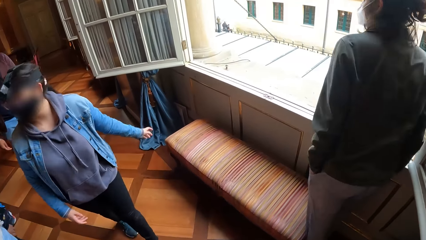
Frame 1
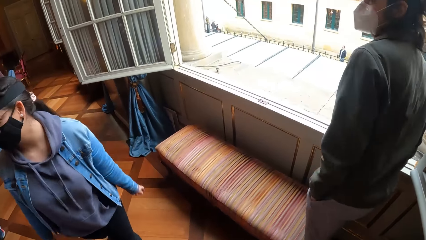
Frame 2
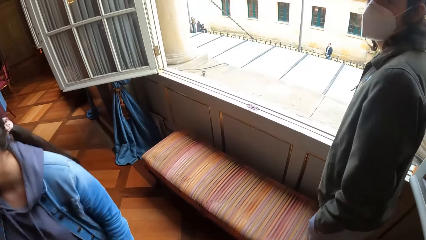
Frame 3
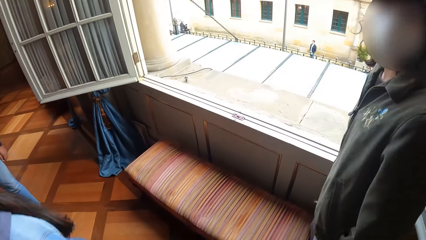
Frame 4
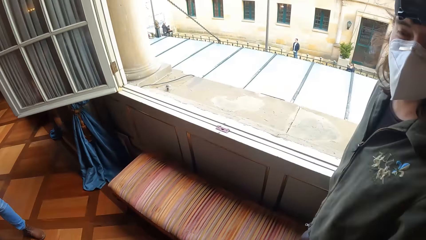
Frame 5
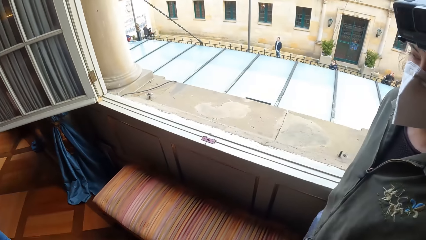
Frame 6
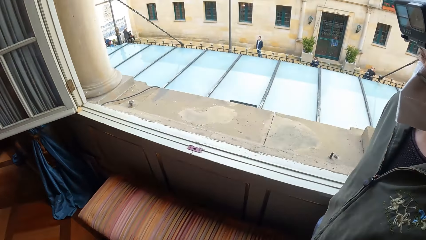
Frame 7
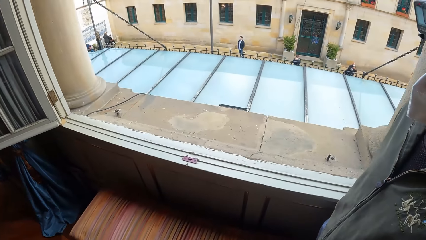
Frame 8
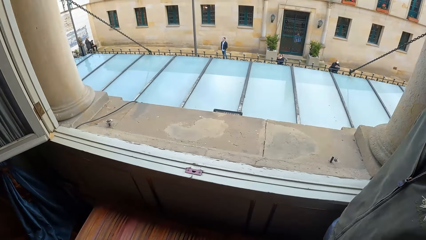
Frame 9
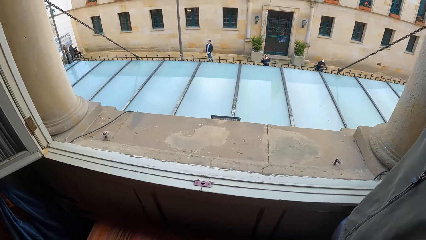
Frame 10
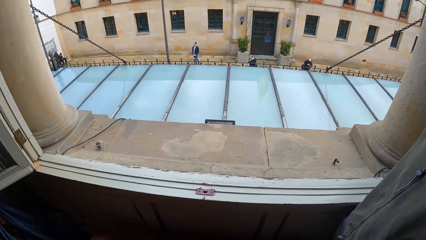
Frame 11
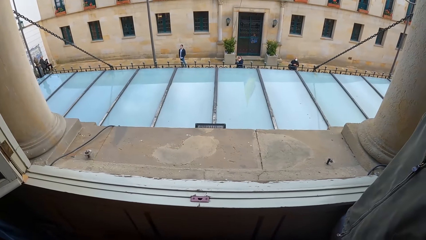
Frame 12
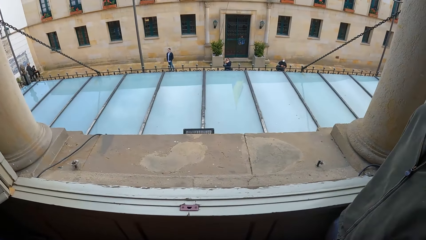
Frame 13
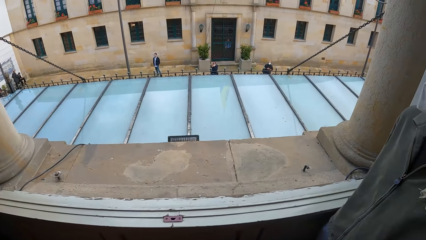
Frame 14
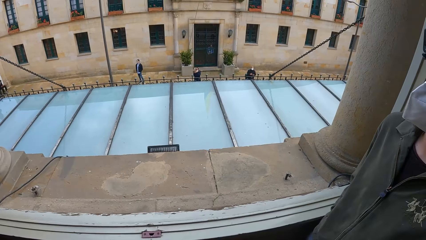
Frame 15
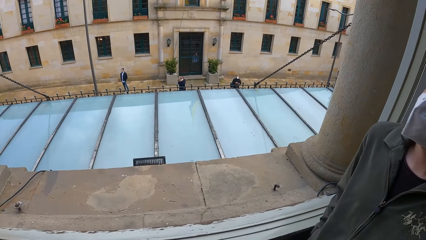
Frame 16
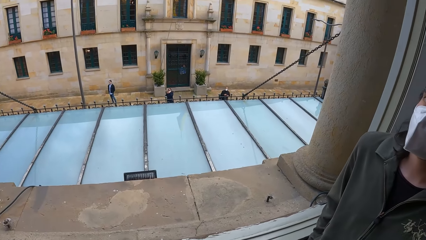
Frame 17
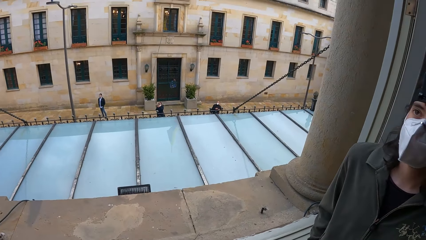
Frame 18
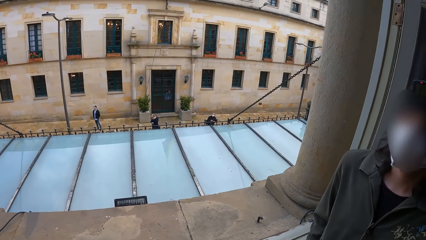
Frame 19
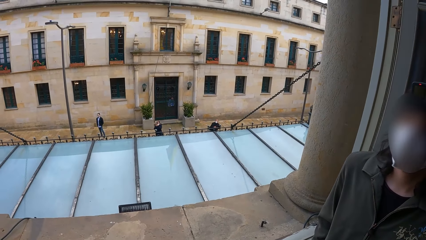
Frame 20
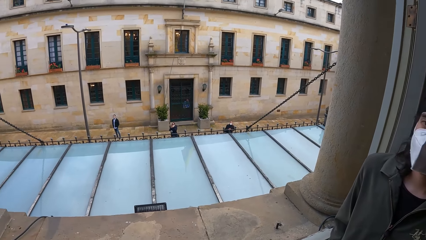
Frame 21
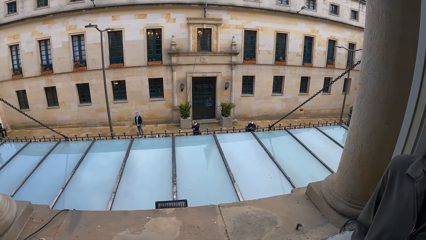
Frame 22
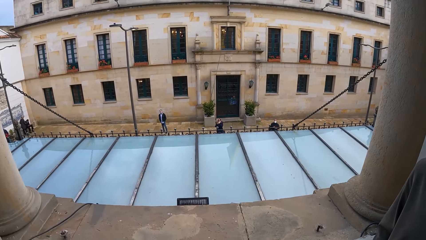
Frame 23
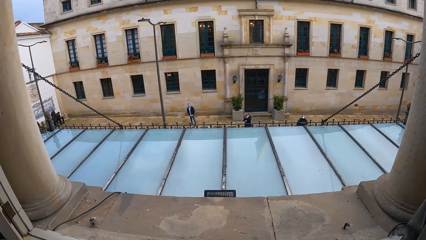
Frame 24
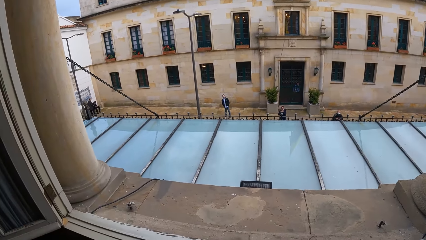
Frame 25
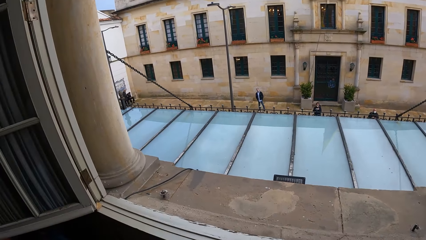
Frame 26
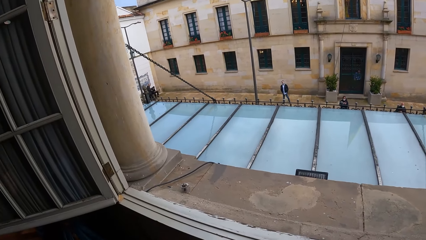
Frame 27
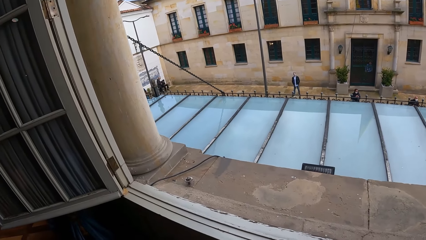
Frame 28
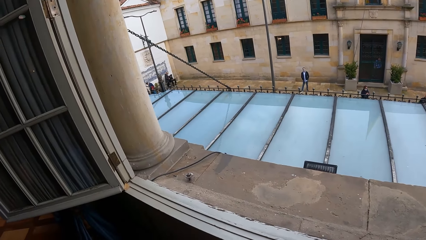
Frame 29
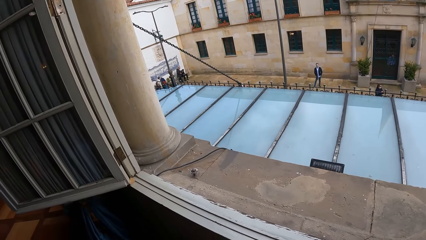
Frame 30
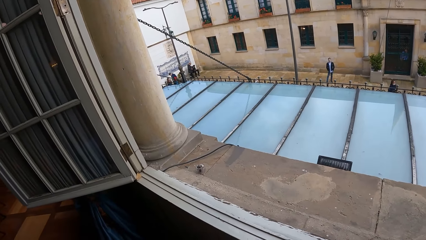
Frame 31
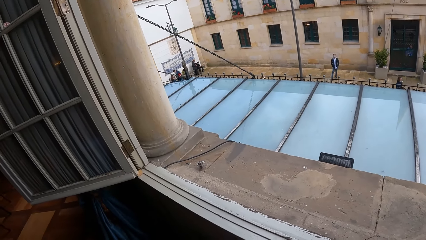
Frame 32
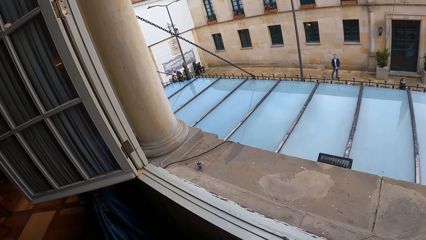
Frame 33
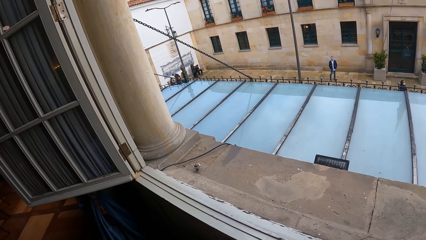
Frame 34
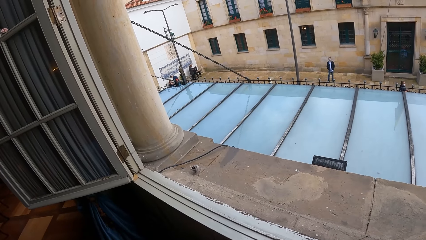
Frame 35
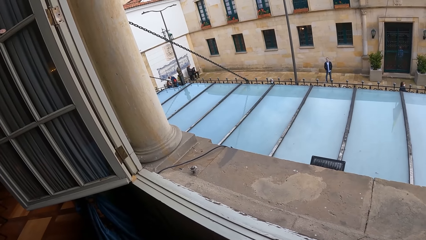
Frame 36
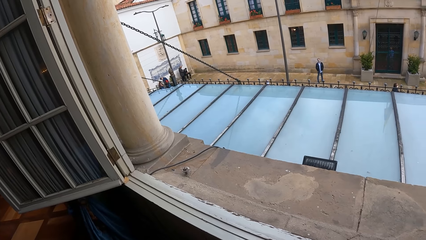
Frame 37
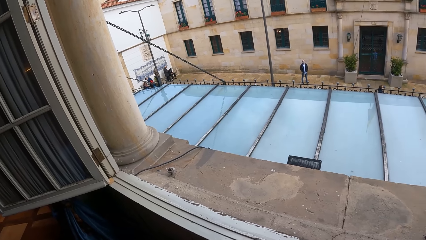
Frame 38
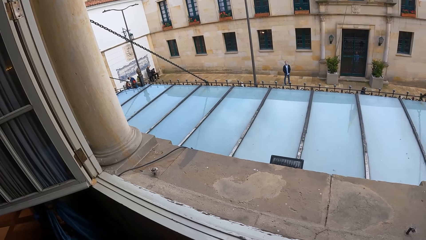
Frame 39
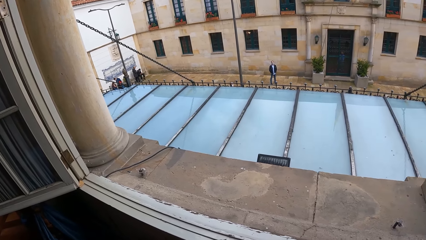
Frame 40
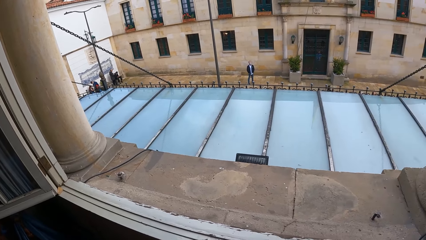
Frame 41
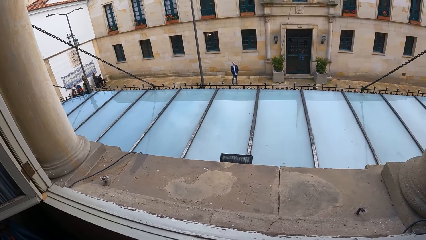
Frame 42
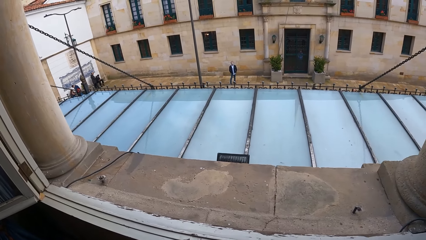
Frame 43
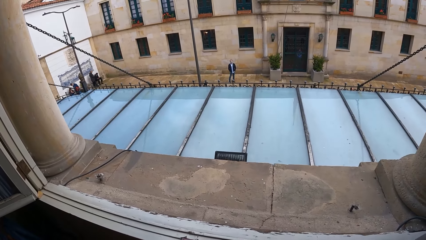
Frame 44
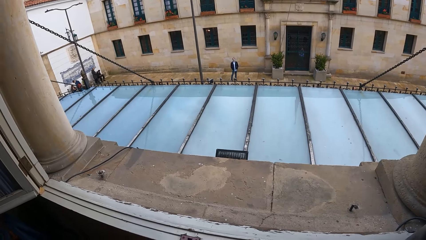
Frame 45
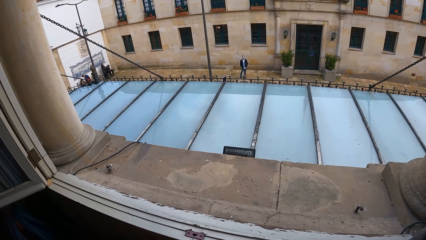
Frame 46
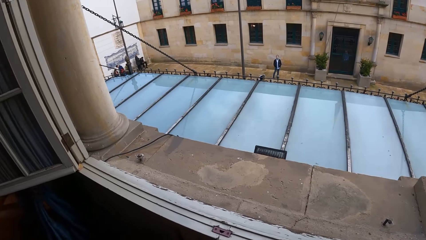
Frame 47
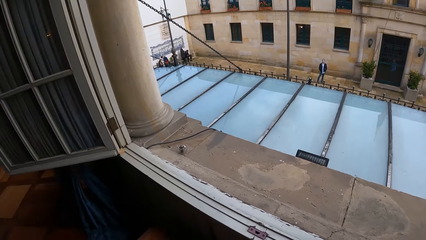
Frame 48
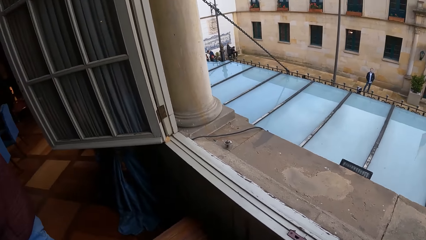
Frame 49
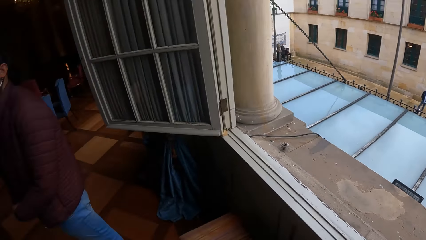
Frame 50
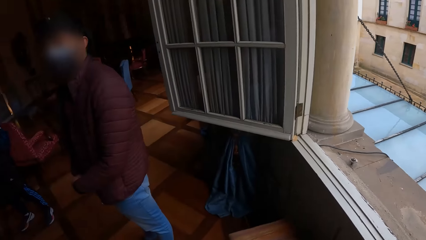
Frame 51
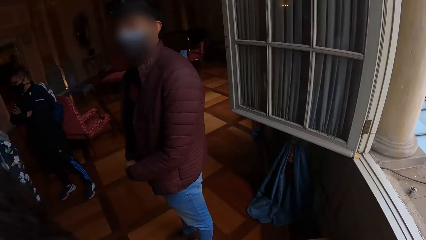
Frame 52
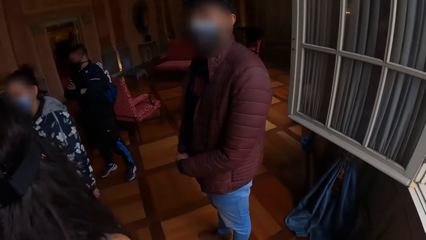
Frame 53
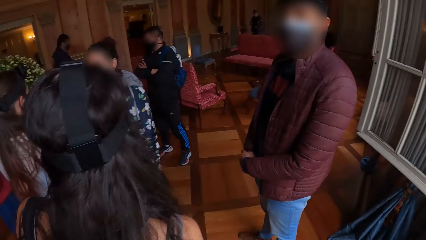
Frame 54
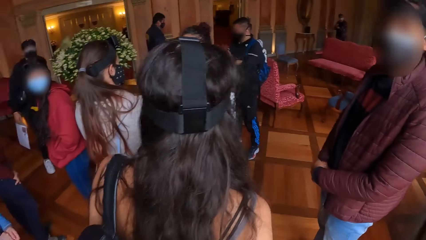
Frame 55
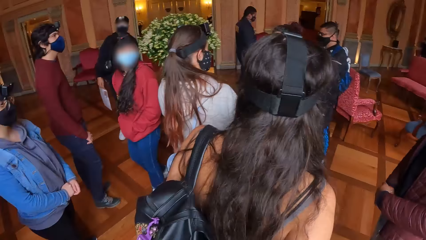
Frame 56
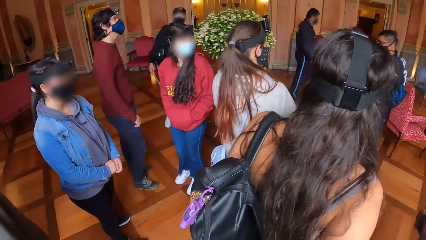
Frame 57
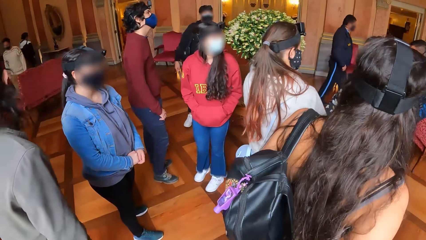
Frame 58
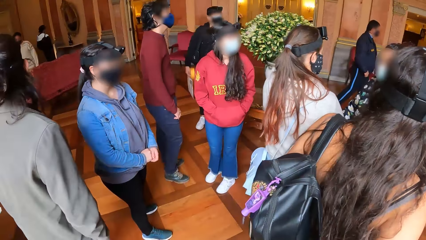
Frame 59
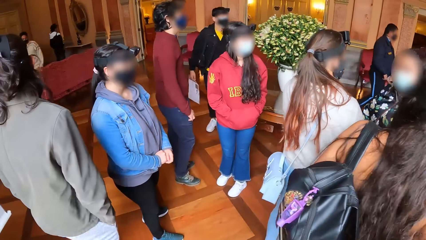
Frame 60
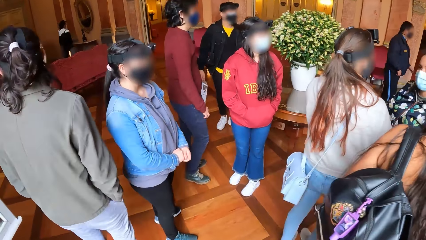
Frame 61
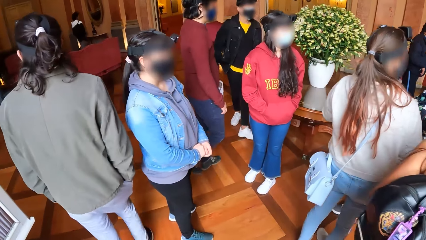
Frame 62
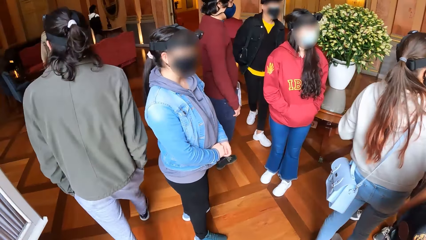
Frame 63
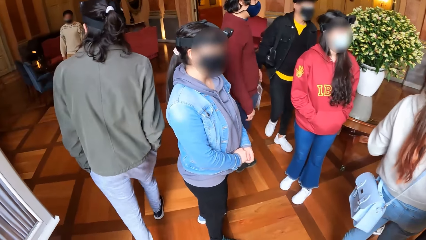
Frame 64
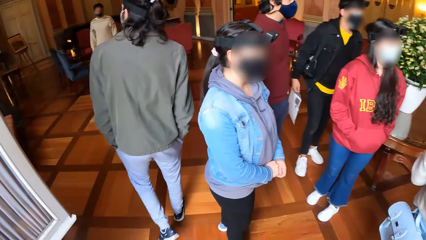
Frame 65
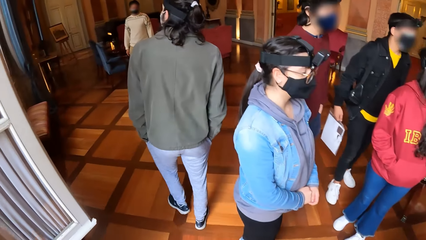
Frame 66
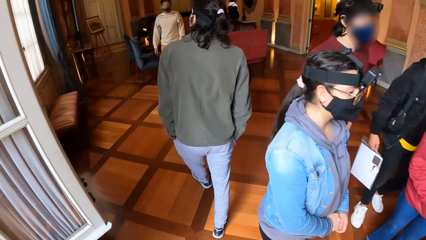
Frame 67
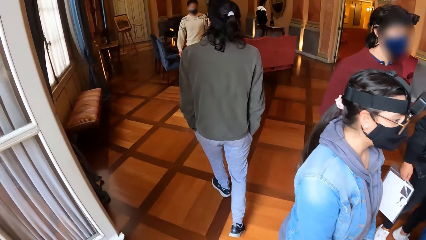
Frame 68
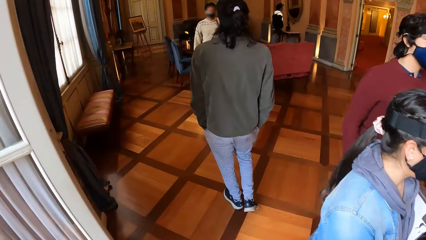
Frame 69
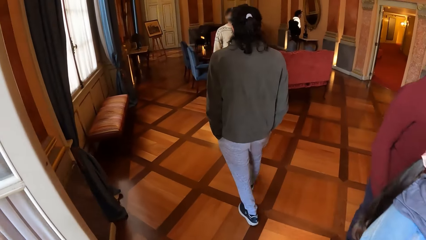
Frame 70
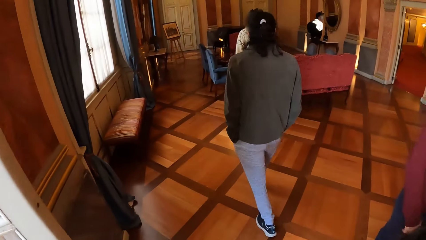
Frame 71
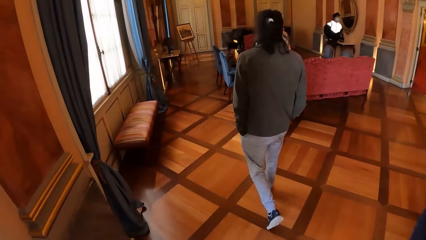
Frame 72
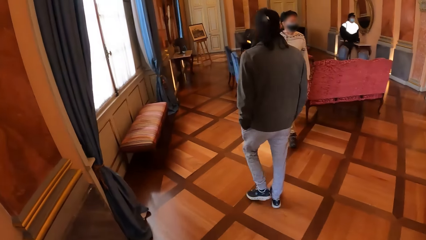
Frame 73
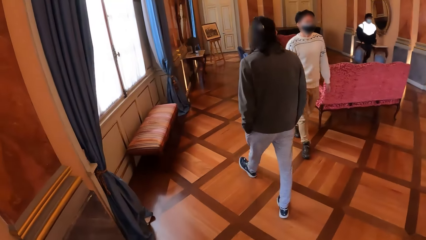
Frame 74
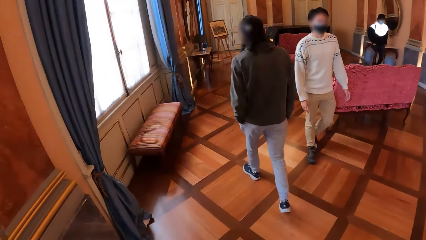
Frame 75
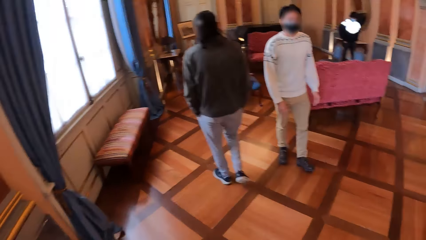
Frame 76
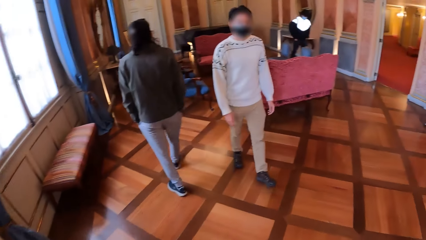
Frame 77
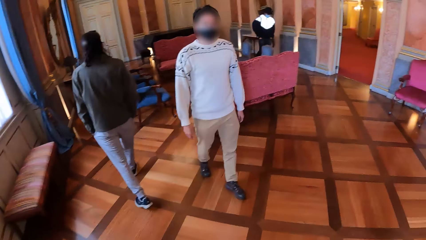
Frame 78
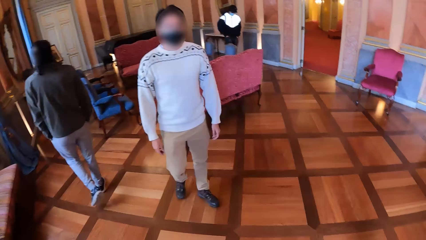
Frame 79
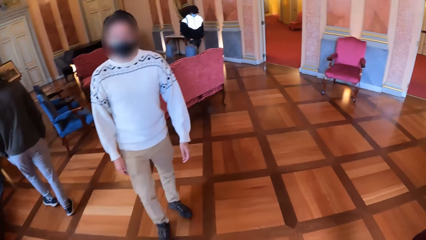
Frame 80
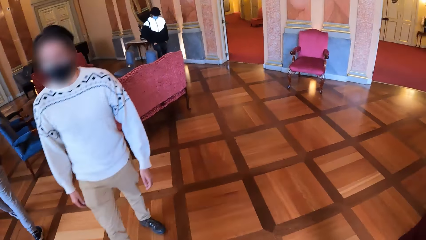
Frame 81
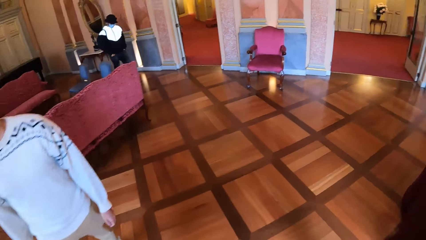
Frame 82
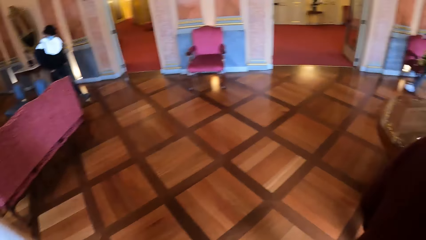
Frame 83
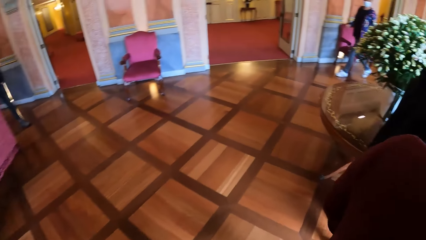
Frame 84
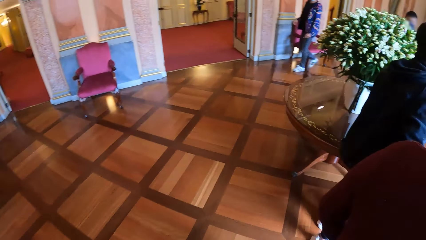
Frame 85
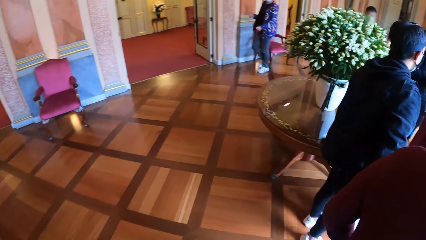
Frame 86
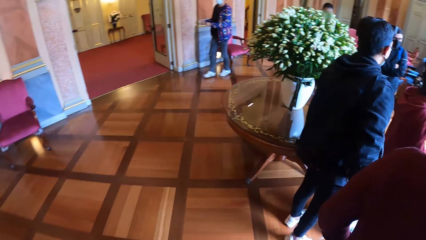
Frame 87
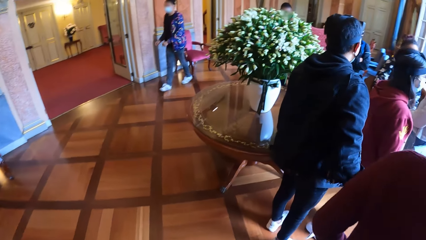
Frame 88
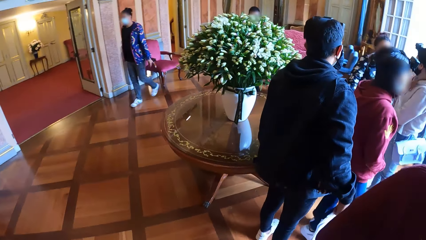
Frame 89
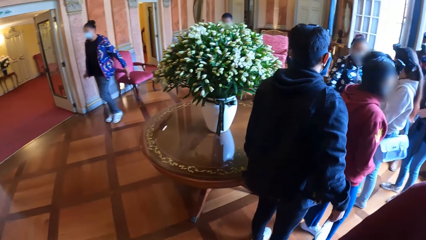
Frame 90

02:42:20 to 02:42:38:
The camera wearer looks through the window. They look around.
